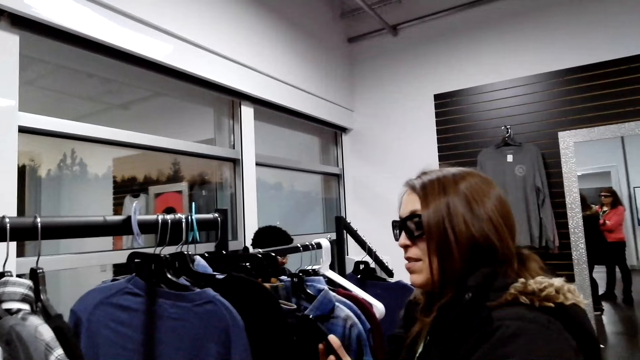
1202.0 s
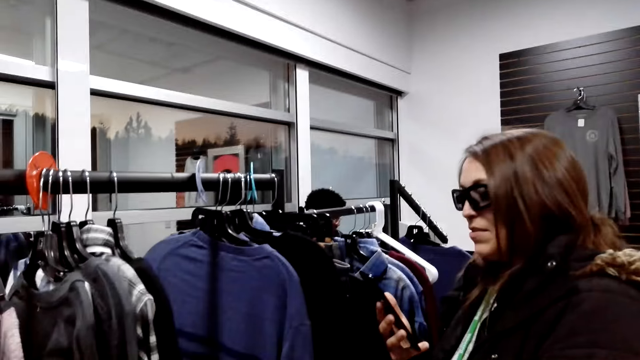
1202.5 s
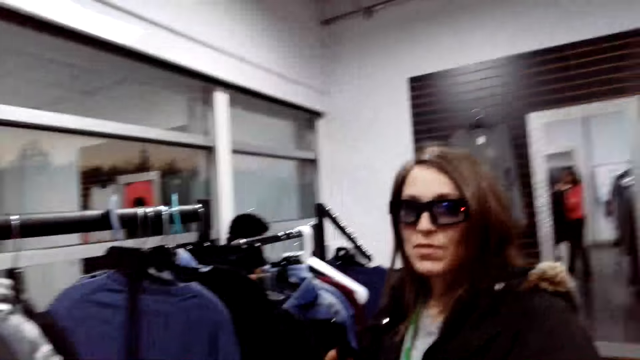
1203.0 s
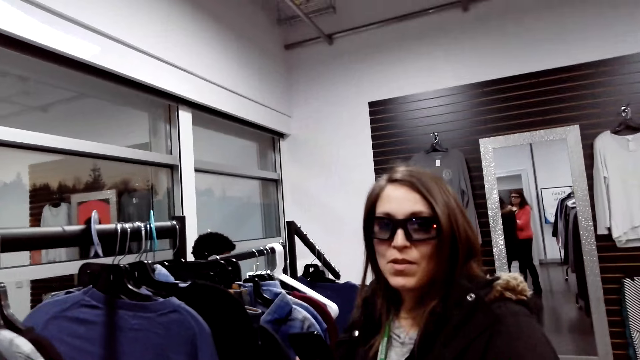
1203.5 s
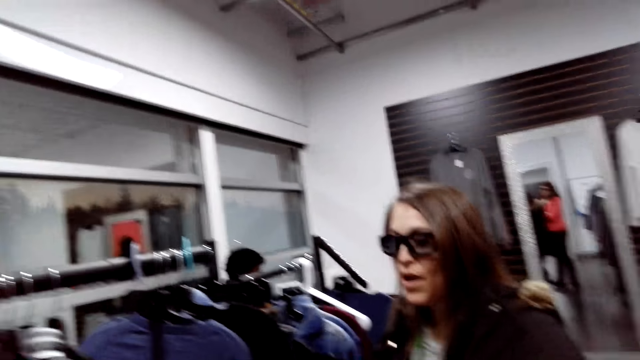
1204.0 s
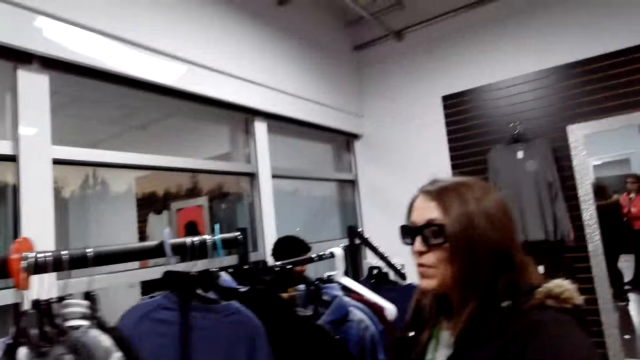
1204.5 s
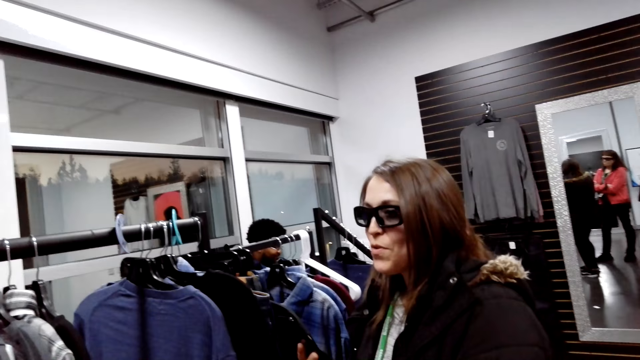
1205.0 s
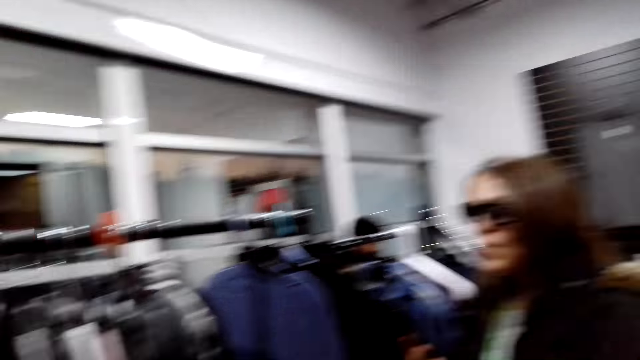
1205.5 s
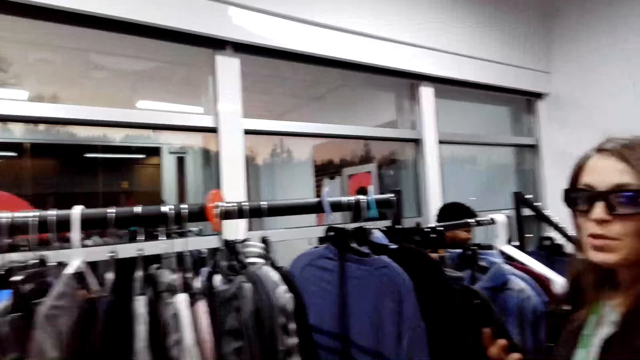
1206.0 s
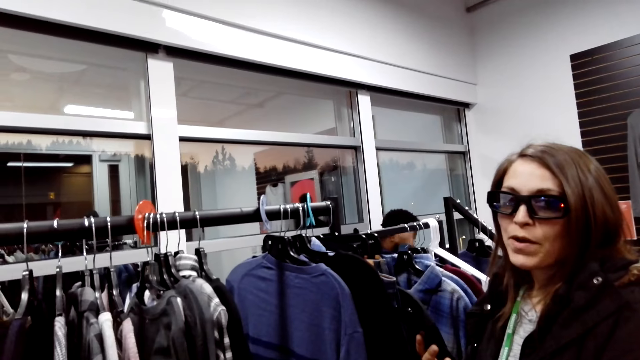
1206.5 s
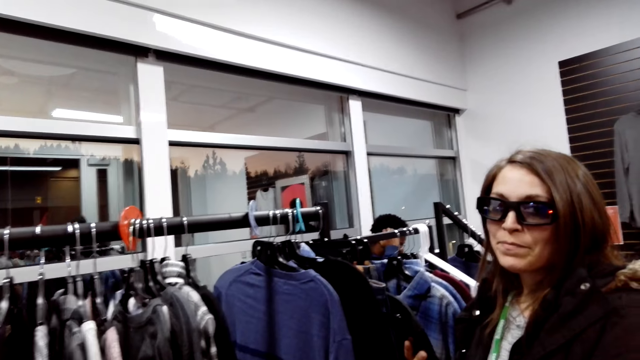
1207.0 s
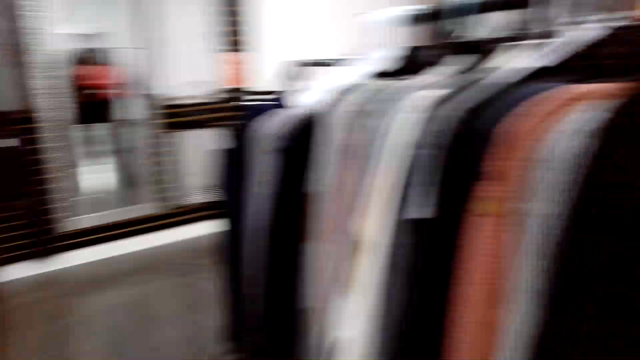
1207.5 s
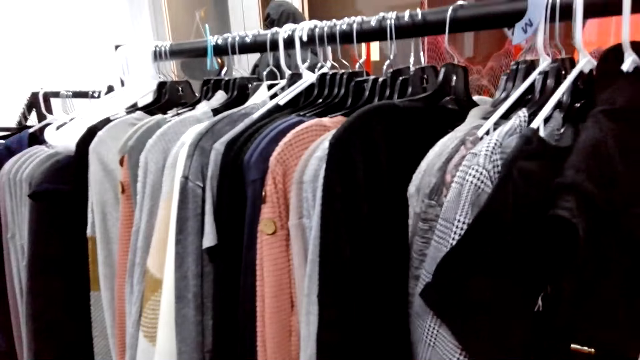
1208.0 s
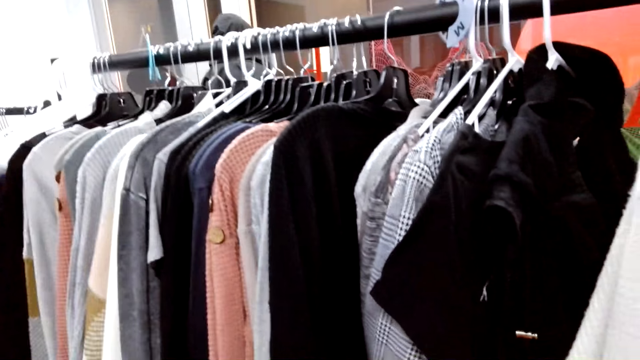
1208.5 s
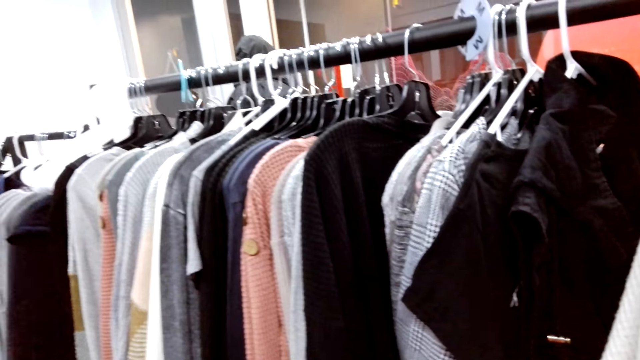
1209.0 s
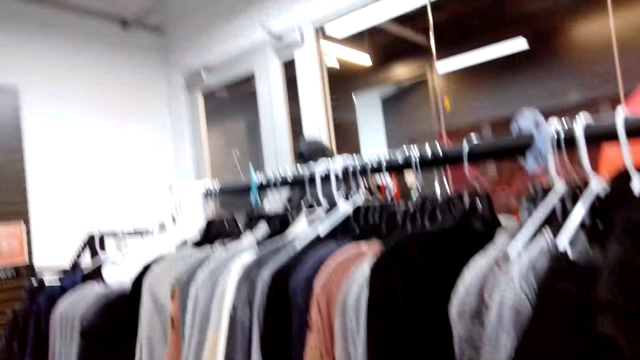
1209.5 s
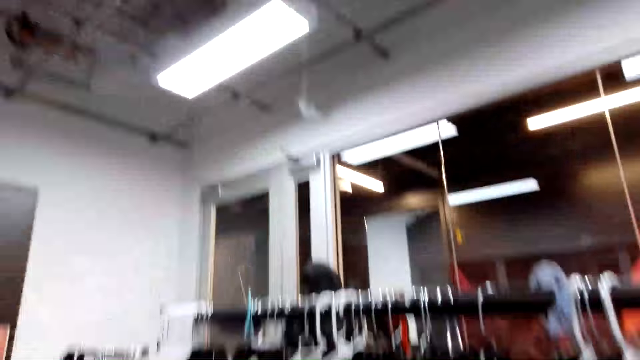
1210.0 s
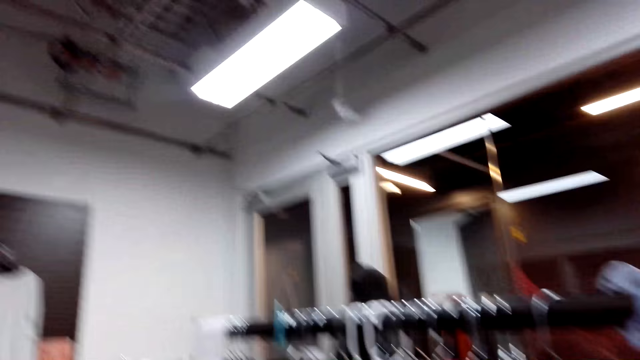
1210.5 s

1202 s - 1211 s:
A person uses the phone. The person talks in the store. The camera wearer looks around the store.

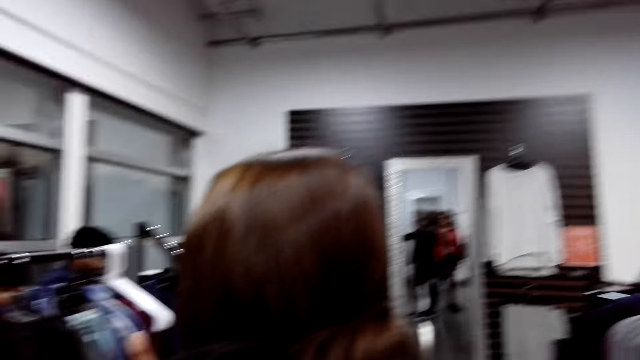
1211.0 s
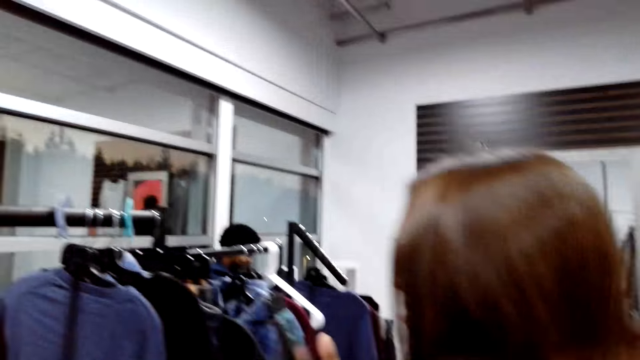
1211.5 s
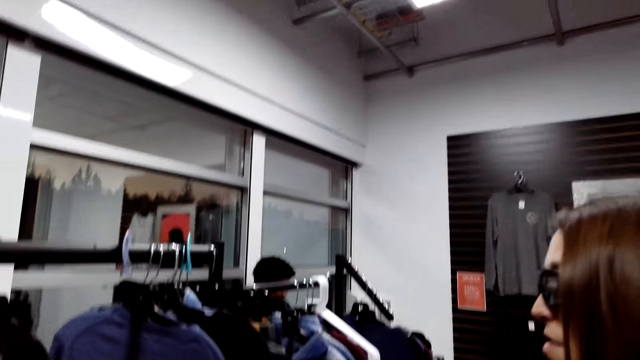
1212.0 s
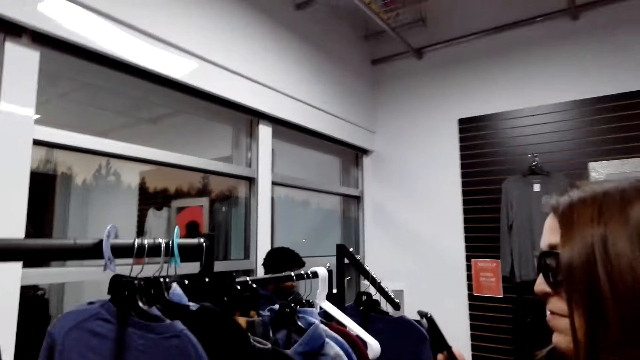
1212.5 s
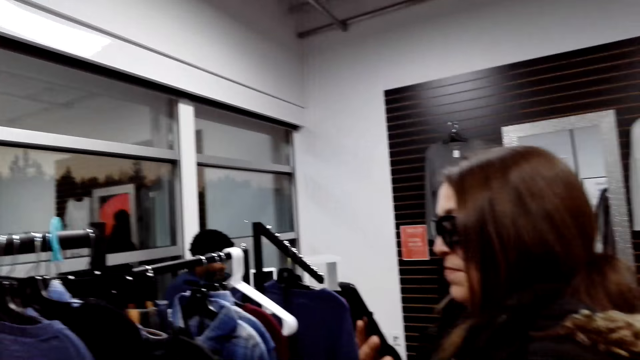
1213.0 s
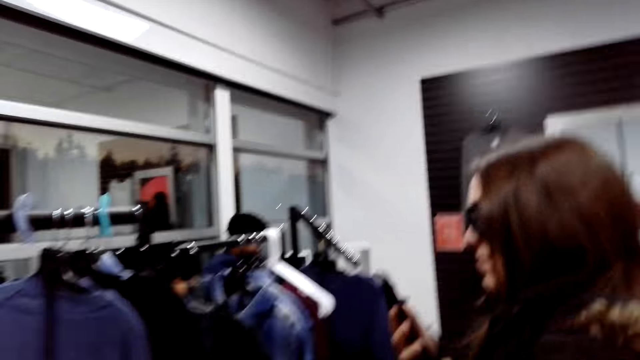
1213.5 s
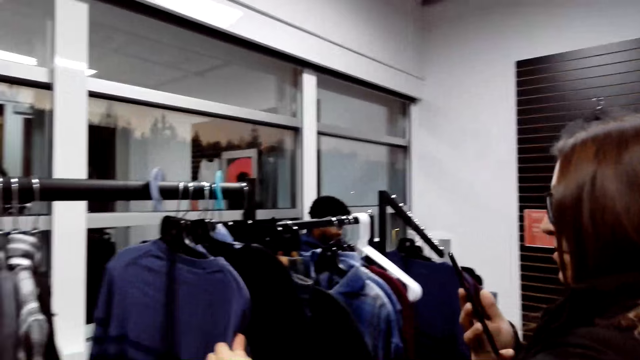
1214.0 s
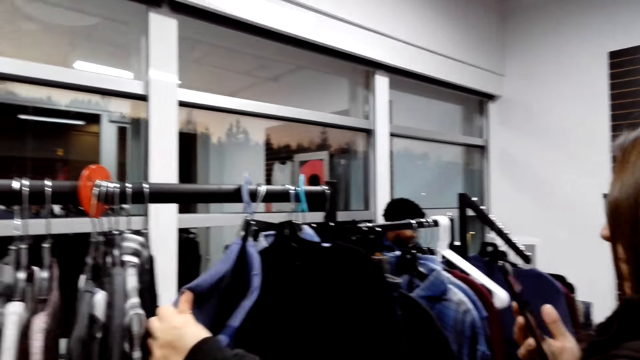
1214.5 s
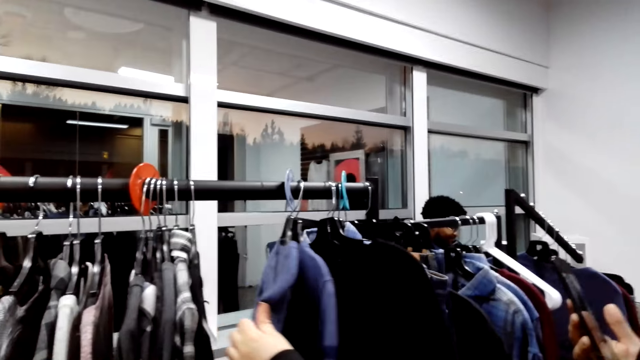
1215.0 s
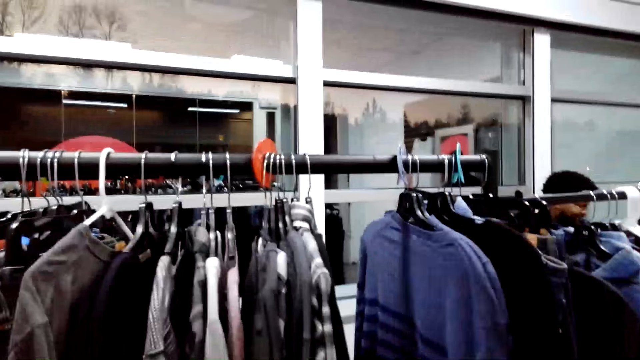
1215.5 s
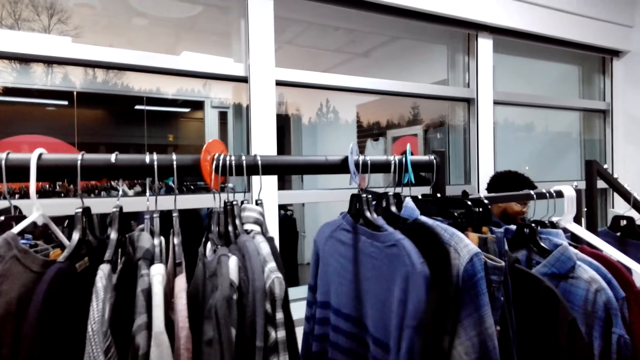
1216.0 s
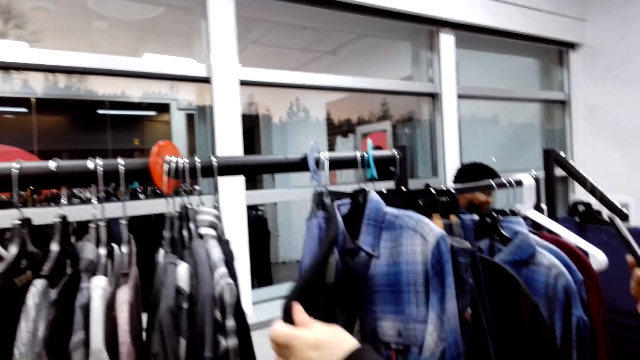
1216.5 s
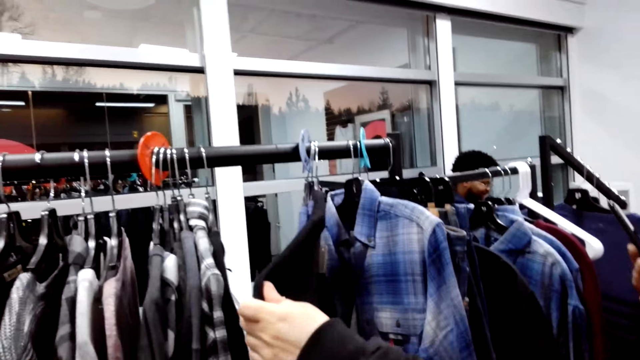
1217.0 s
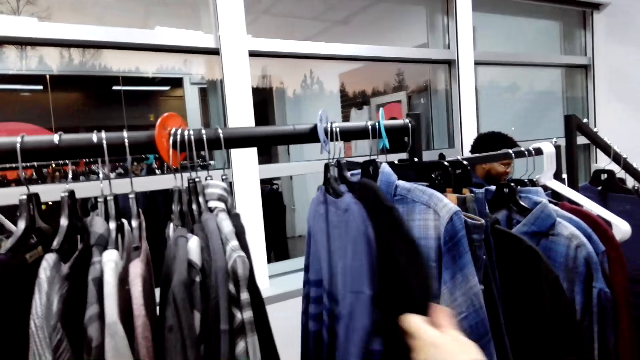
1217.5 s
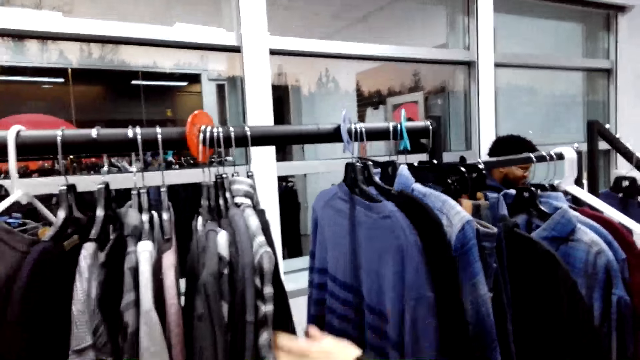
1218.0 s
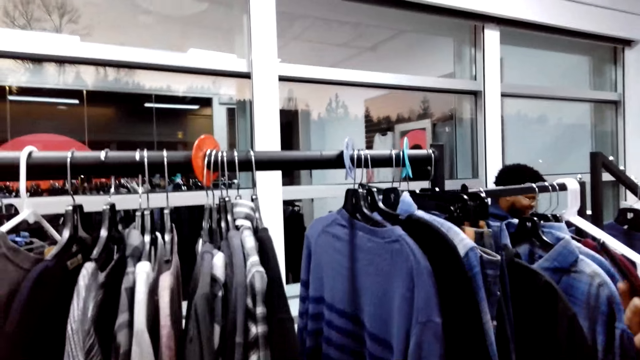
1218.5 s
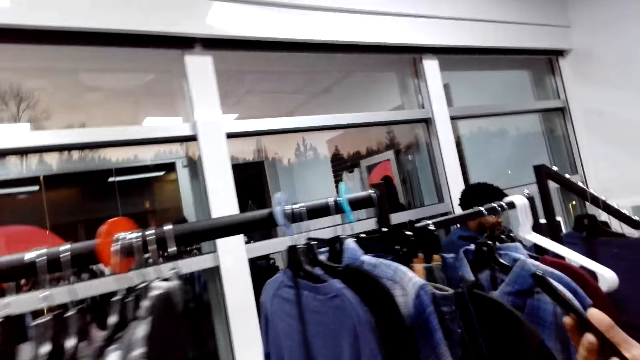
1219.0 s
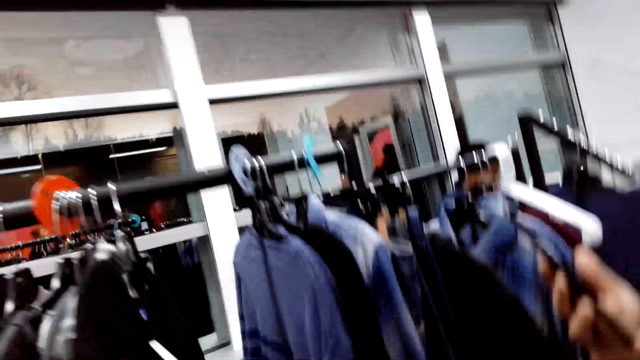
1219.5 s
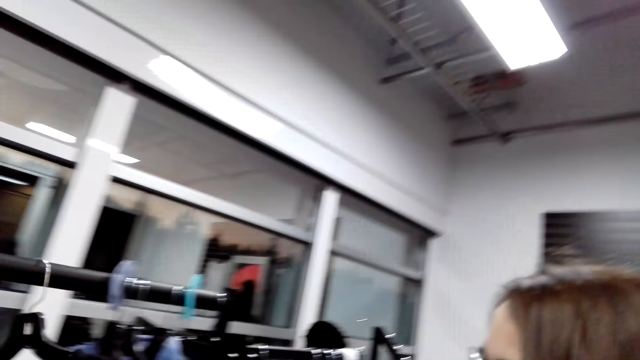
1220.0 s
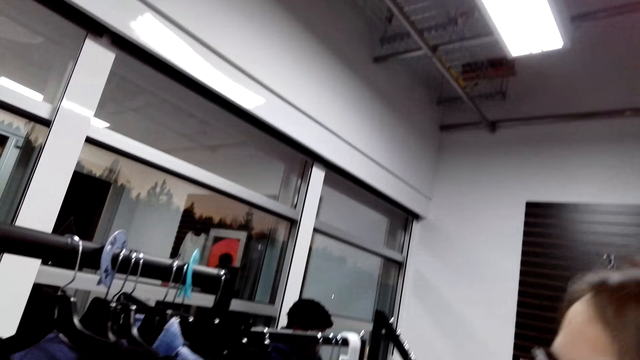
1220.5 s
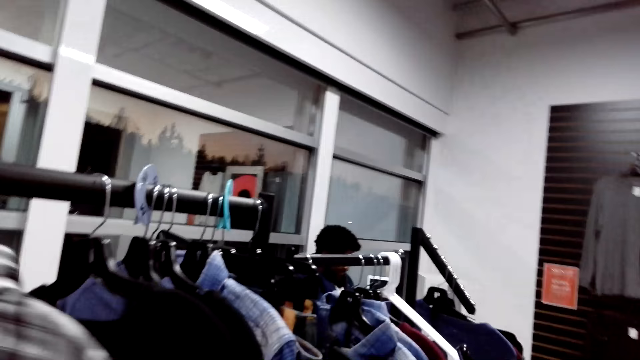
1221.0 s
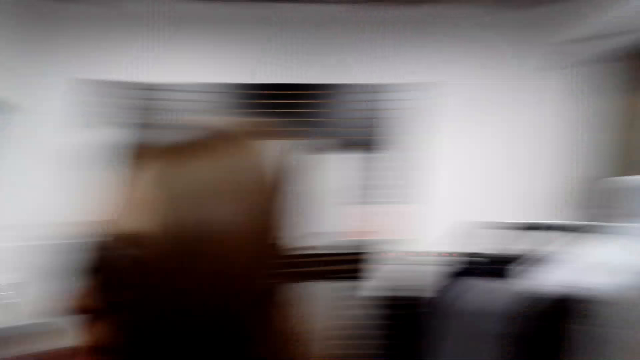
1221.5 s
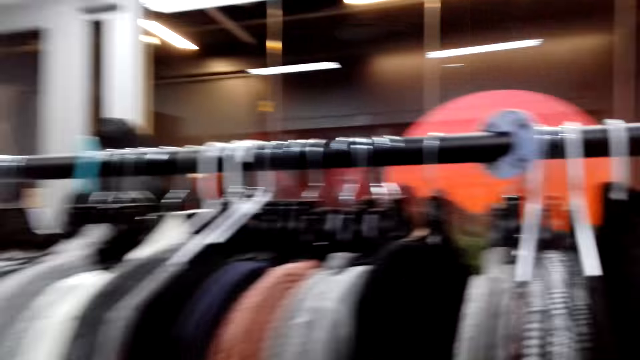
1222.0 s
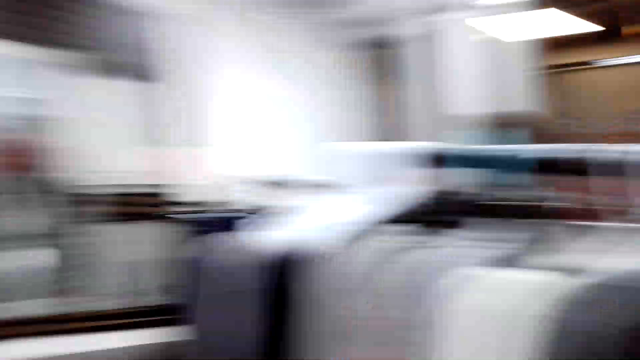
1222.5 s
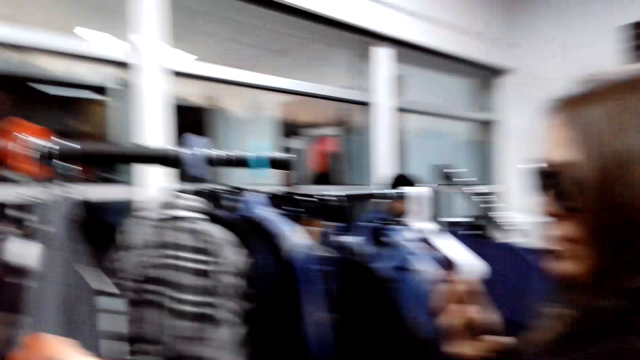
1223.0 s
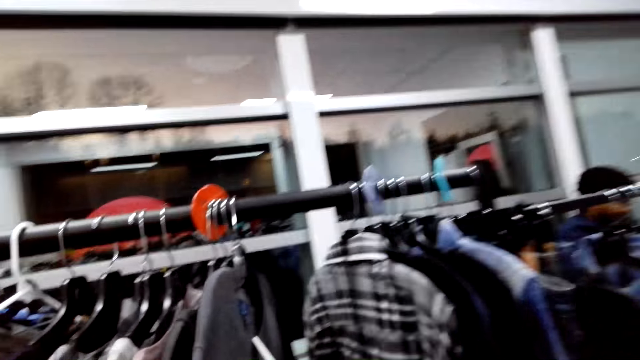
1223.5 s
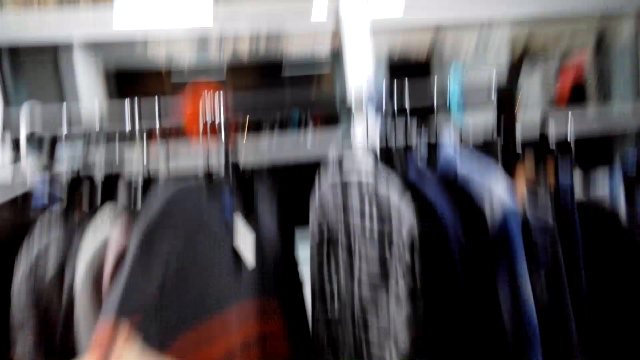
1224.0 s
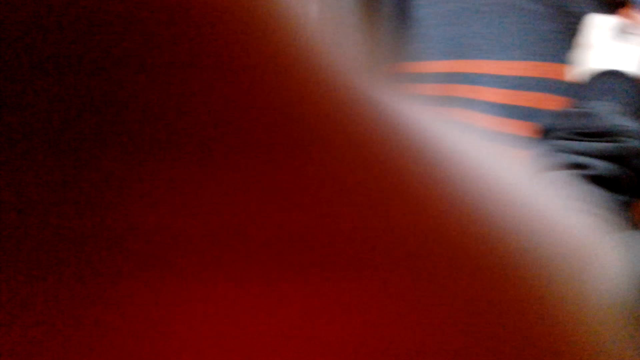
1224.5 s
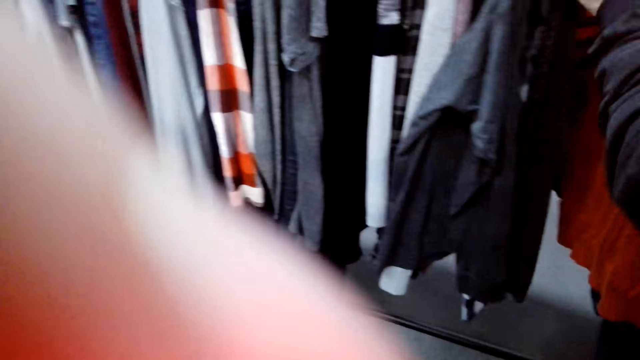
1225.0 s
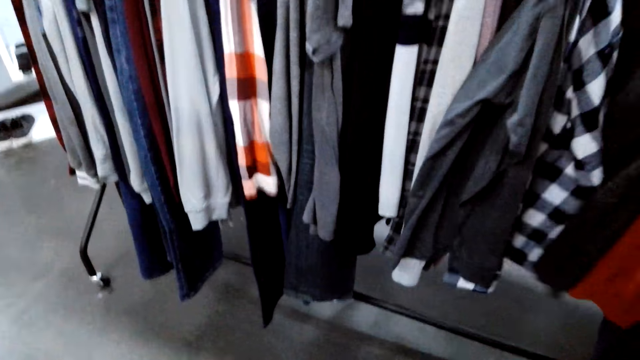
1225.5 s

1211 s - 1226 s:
The person looks at the clothes on the rack. The camera wearer looks at the clothes on the hanger. The person talks in the store. The camera wearer talks in the store. They look around the store.
